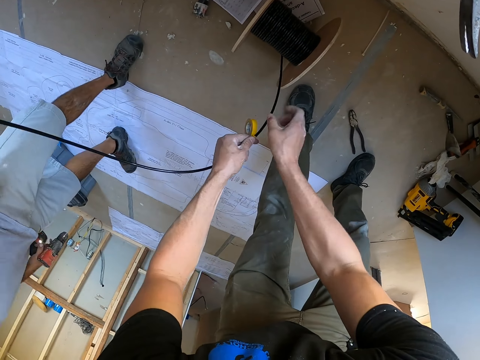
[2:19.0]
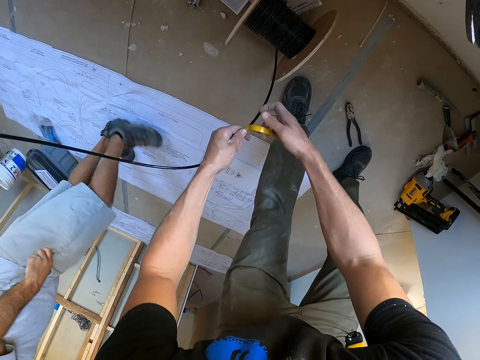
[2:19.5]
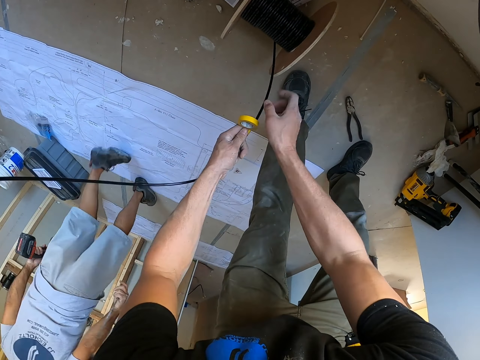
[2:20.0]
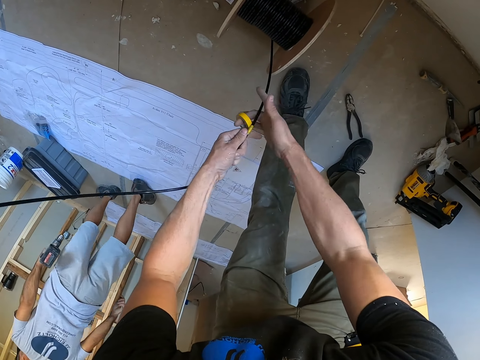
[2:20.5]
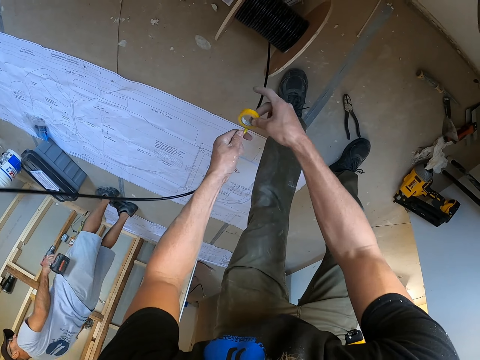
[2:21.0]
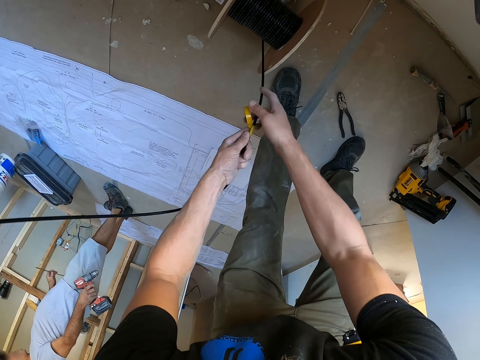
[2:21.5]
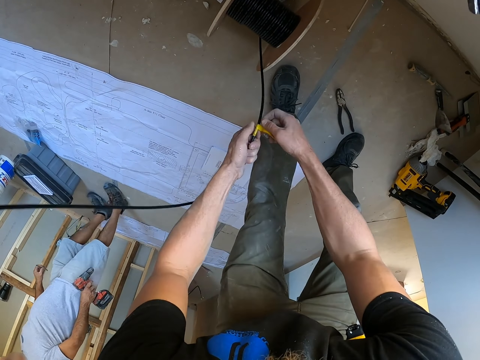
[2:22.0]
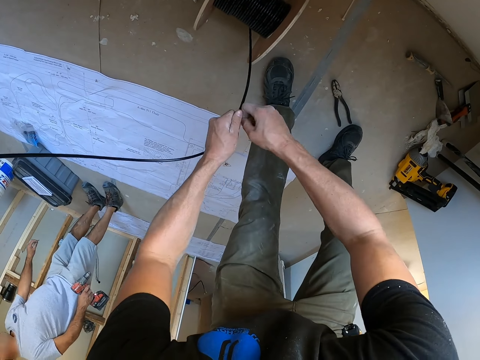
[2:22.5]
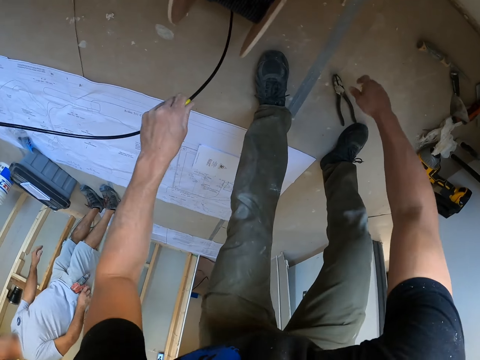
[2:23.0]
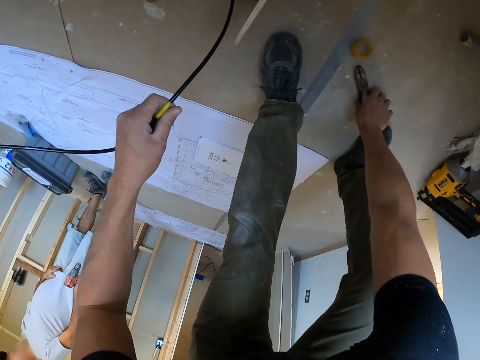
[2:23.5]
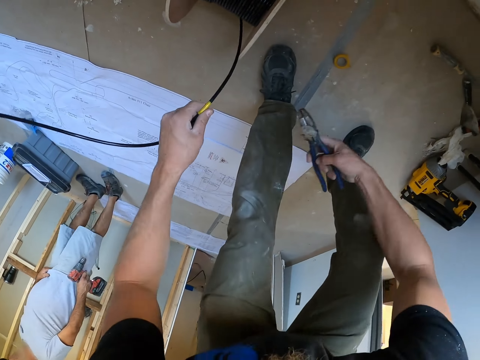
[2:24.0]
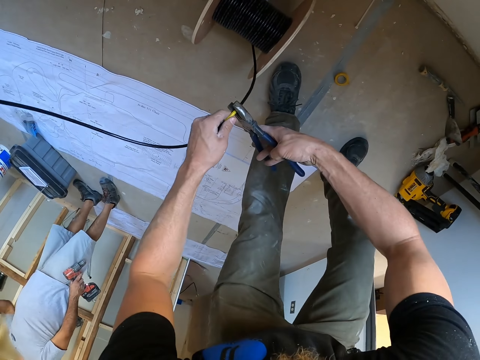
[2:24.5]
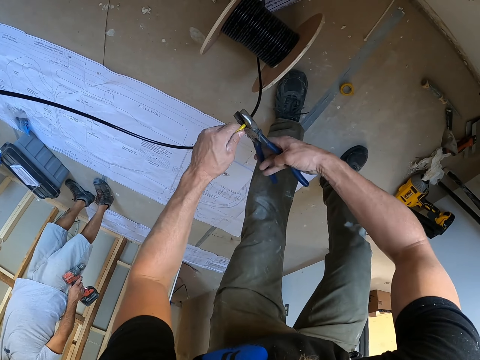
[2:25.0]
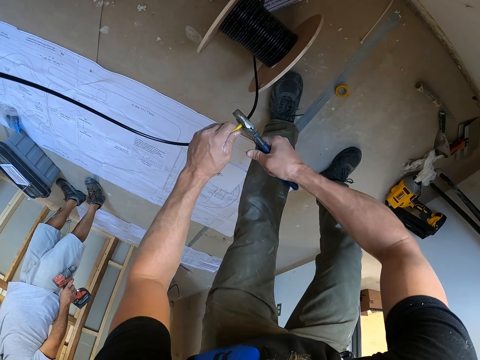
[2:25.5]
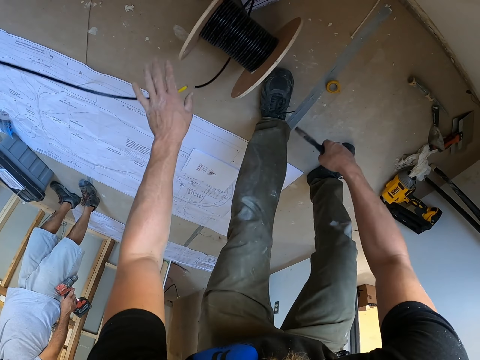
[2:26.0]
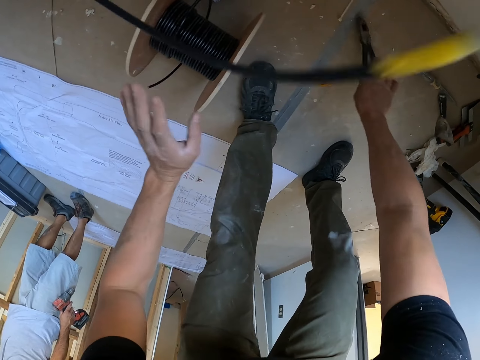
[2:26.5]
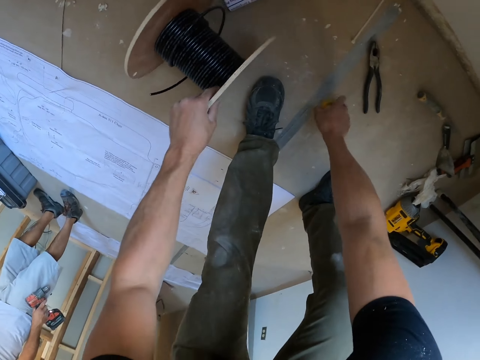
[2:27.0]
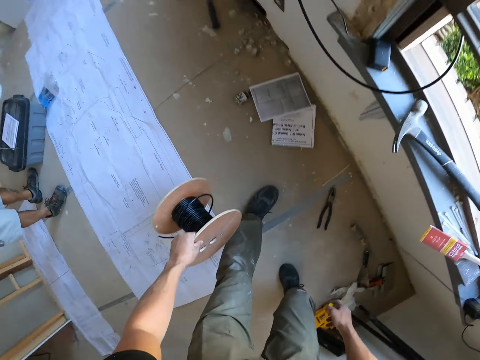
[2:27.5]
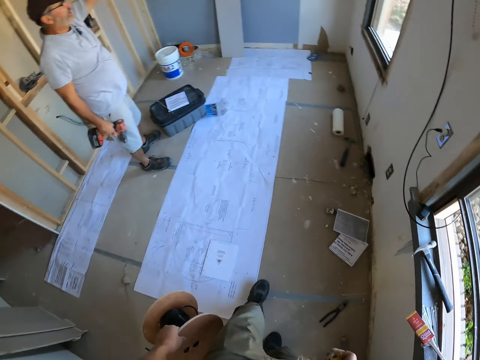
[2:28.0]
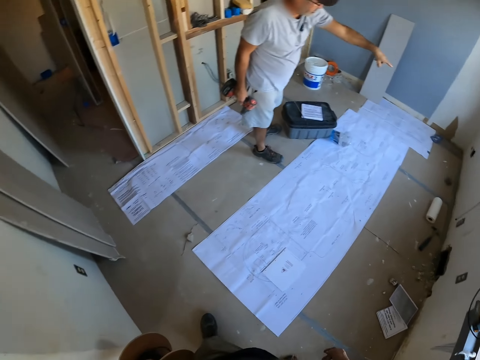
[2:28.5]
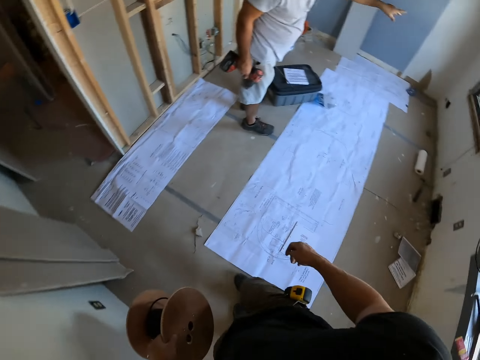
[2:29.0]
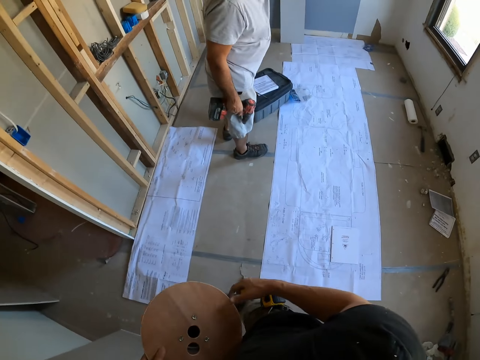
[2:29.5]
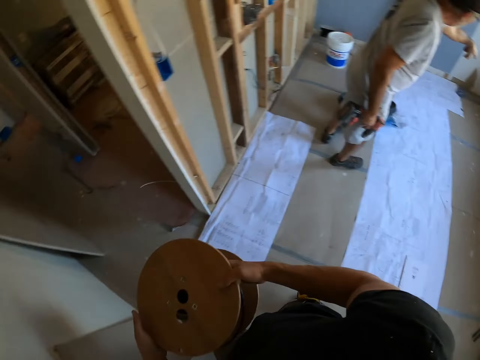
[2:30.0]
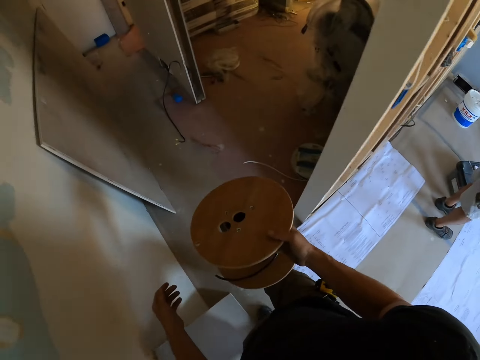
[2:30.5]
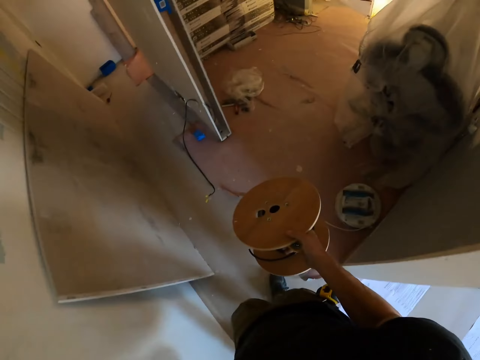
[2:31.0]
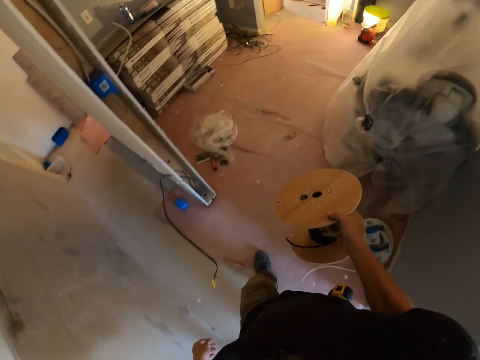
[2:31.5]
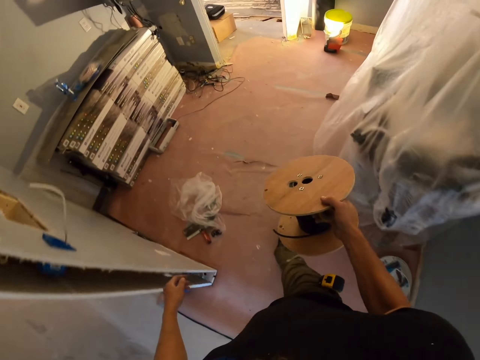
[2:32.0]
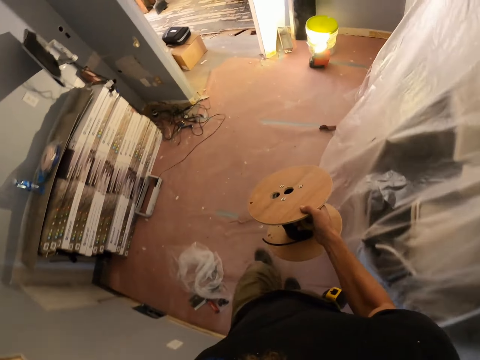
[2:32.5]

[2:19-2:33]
A man puts the metal rod down. The camera wearer puts the tape down. They pick up the pliers. They cut the cable or string. They put the pliers on the floor. They pick up the tape with the right hand and pick up the rolled cable with the left hand. They carry the string. The man points at something. The camera wearer walks to the other room.

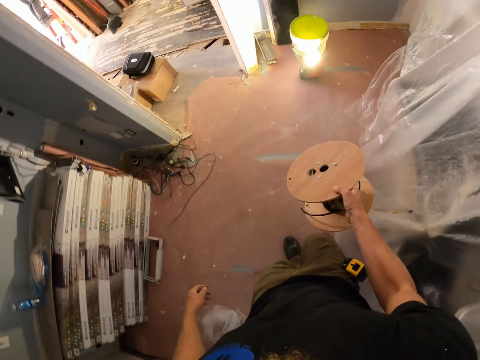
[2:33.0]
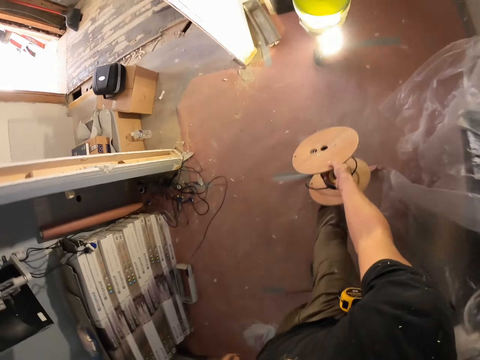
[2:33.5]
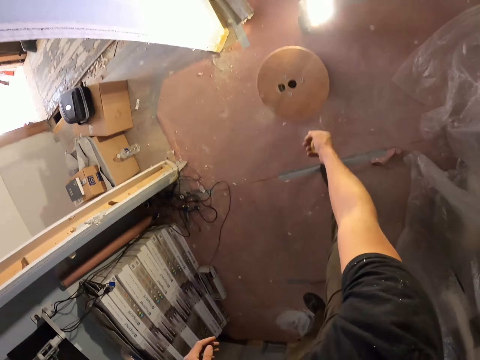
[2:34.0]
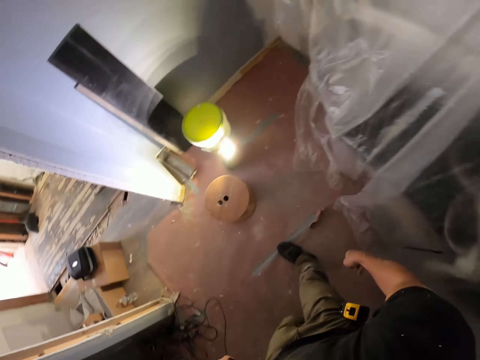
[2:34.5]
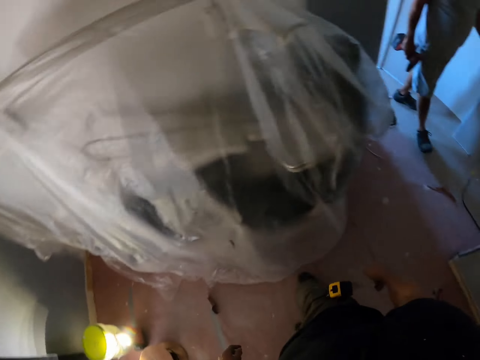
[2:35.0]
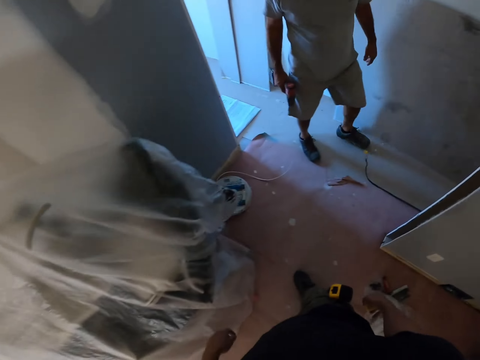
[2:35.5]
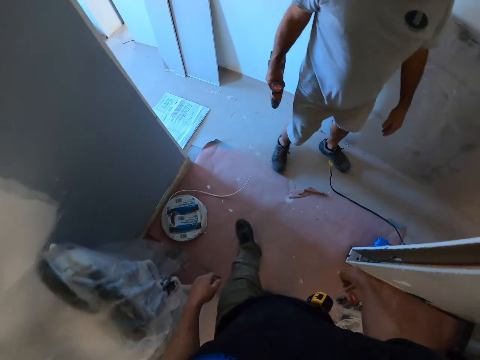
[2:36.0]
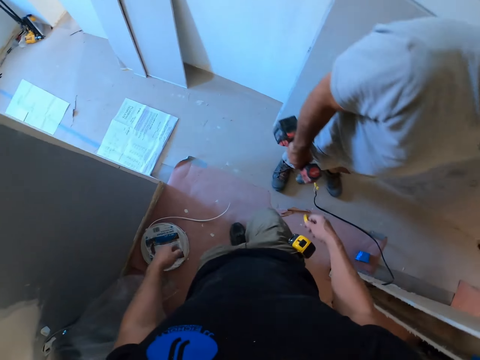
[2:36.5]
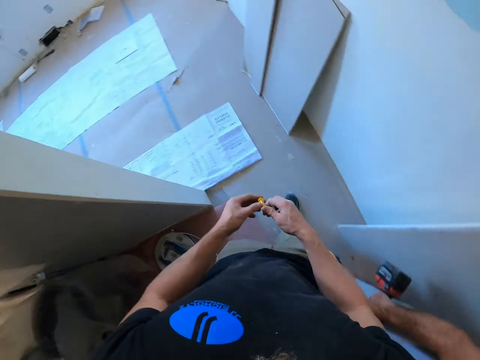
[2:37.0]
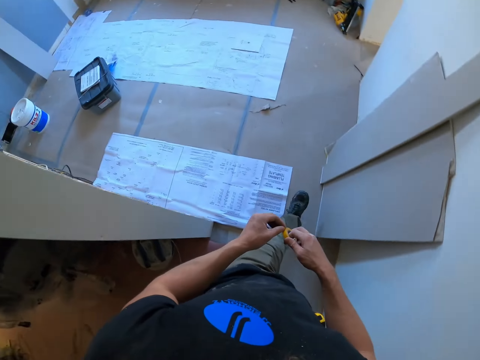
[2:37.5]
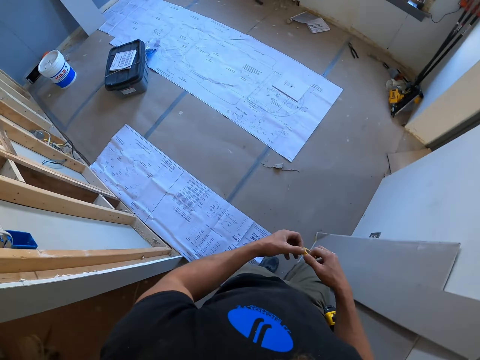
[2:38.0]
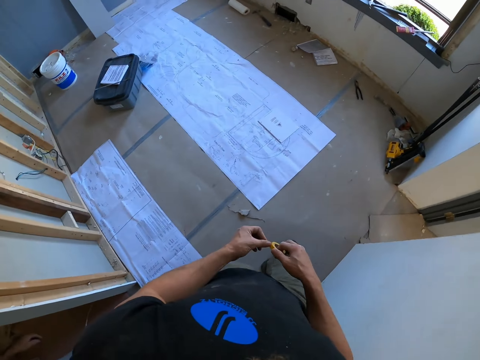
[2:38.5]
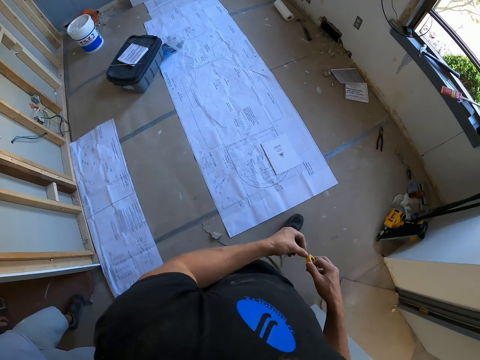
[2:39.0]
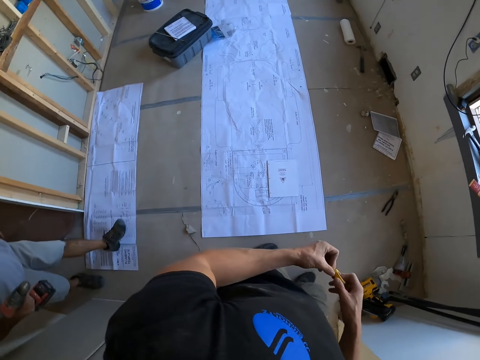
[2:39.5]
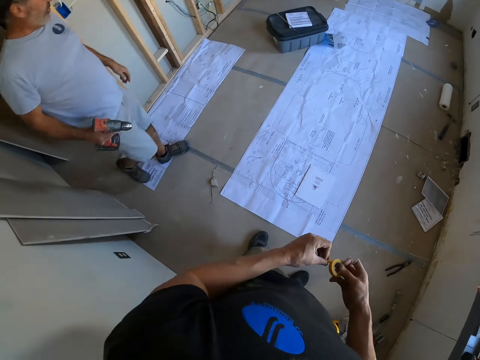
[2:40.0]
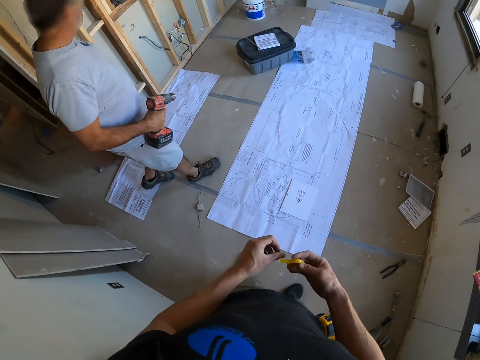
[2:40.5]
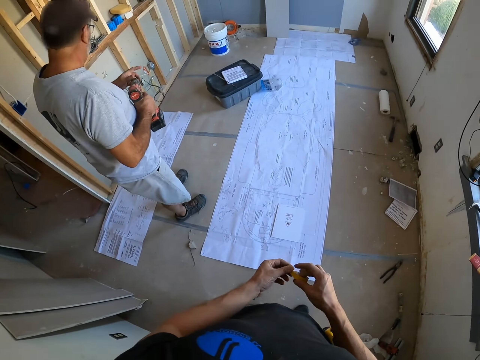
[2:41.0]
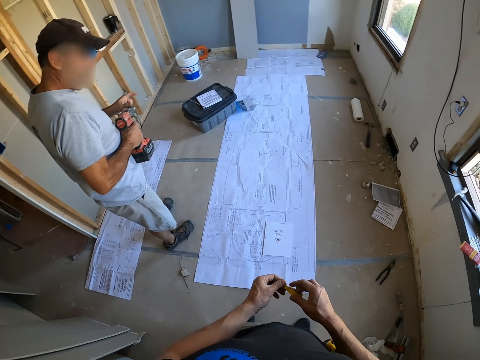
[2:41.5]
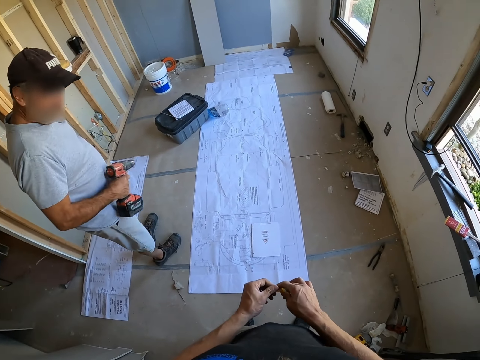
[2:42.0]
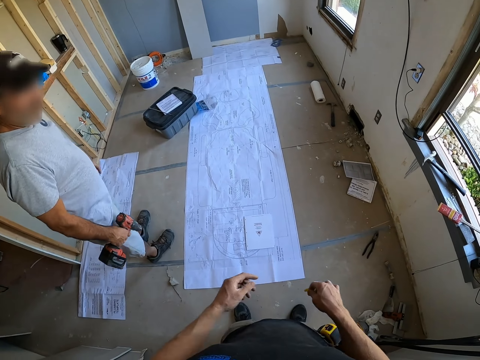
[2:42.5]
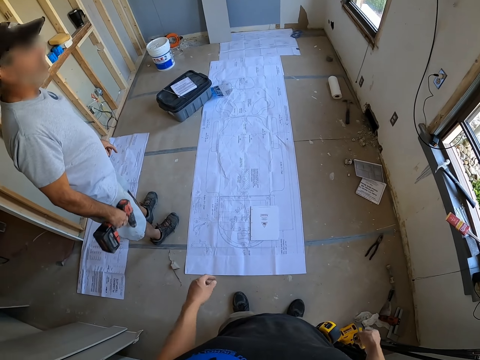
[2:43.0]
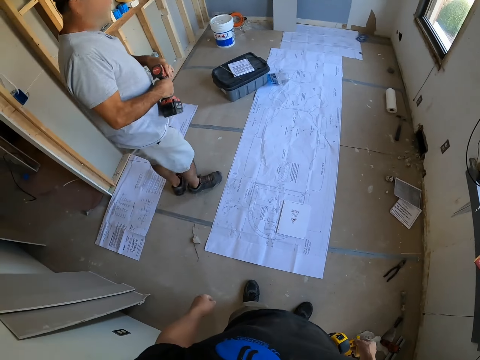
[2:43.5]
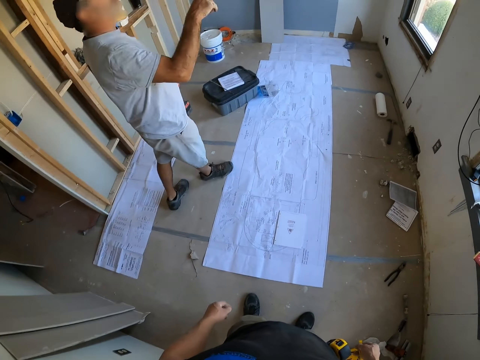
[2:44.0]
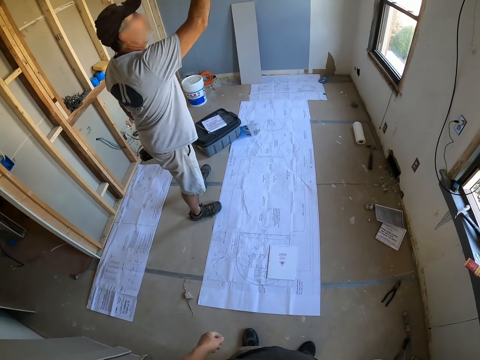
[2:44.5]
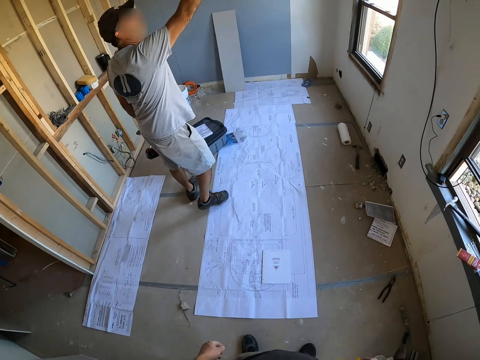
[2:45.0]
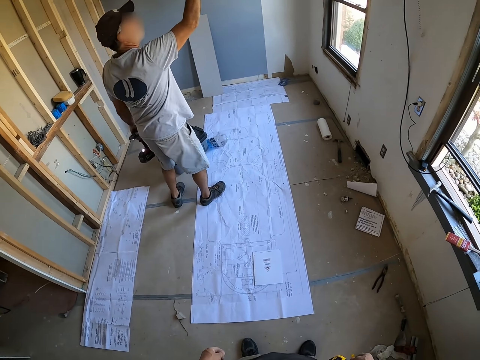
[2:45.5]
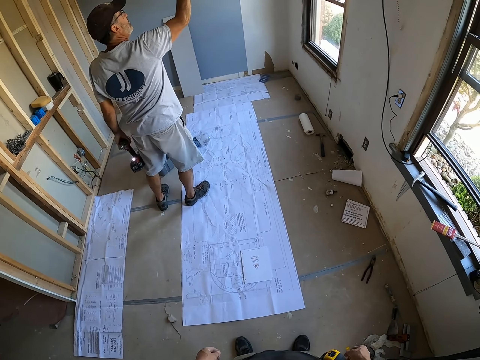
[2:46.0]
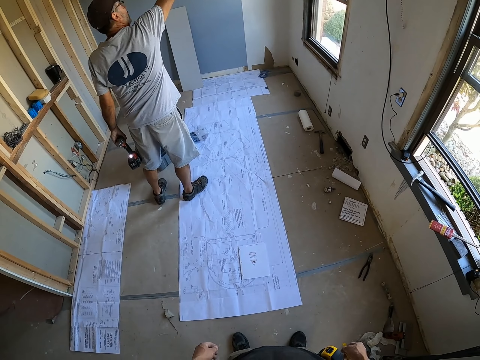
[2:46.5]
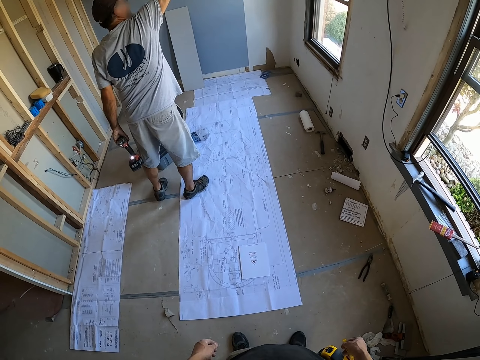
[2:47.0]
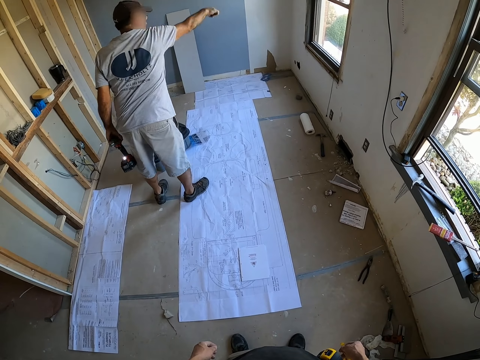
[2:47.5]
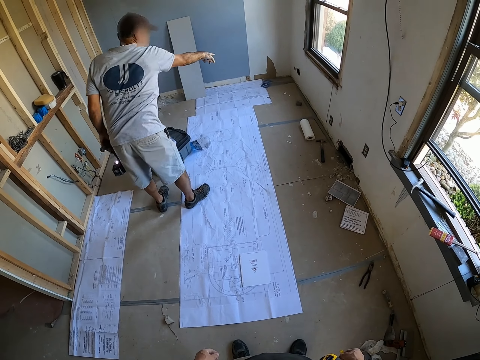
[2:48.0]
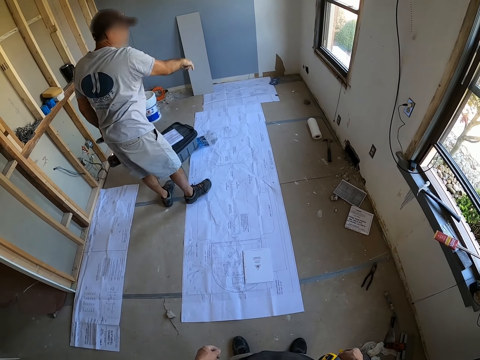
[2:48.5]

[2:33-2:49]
The camera wearer puts the string on the floor. They look around. They walk to the other room. A man talks to the camera wearer. The camera wearer looks around the room.
